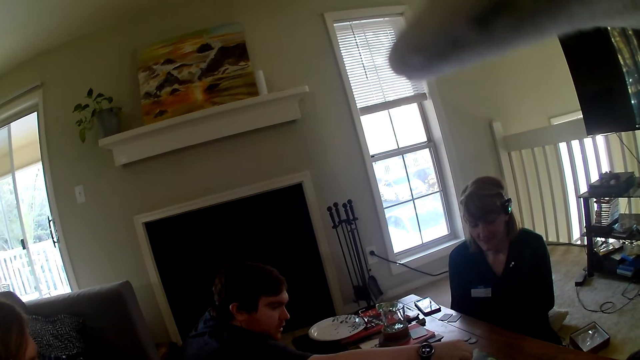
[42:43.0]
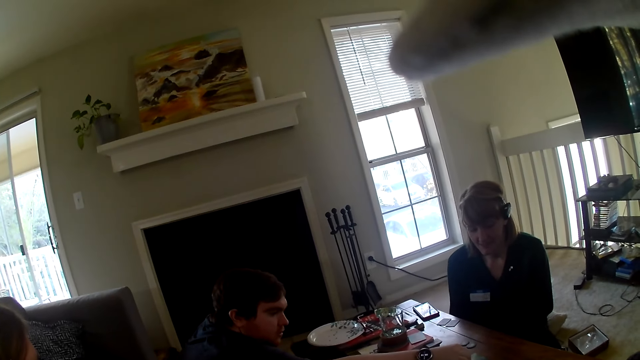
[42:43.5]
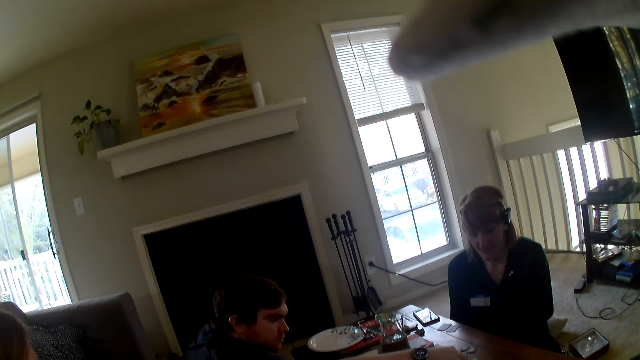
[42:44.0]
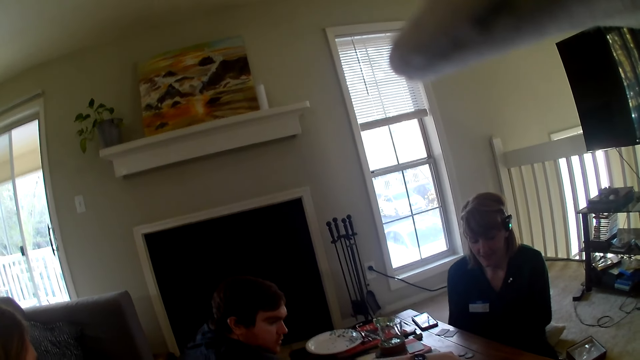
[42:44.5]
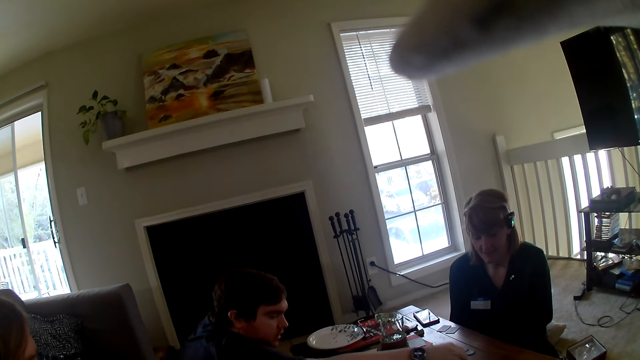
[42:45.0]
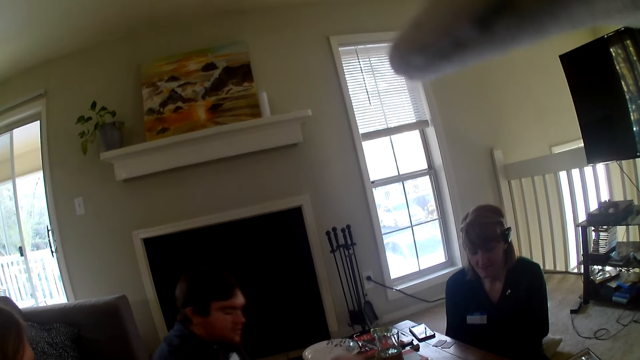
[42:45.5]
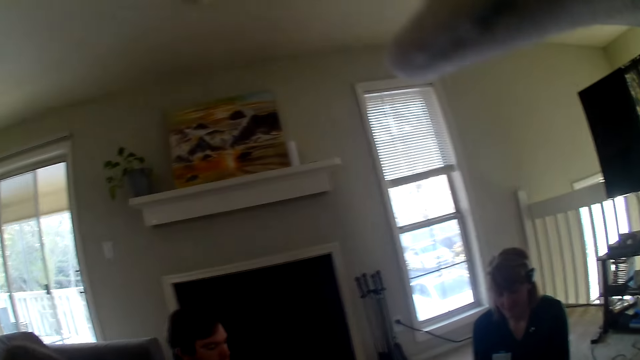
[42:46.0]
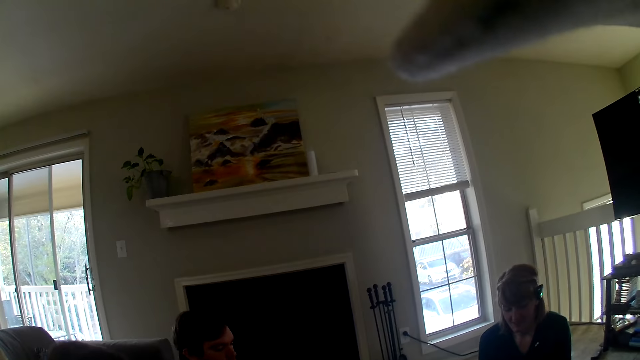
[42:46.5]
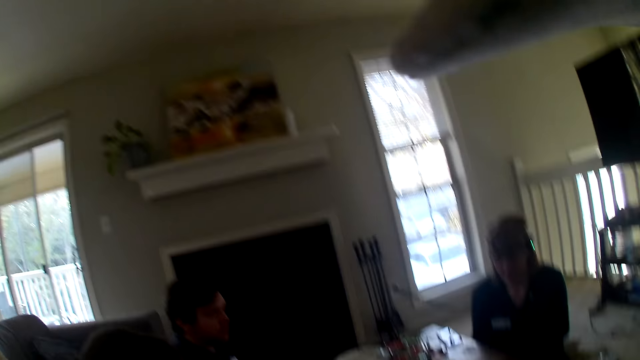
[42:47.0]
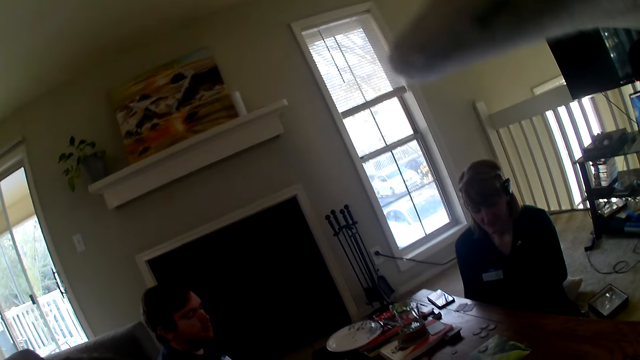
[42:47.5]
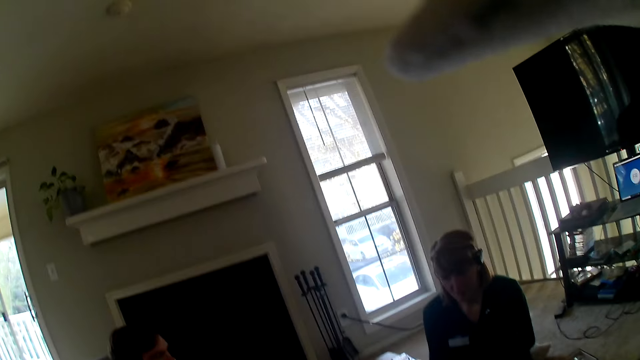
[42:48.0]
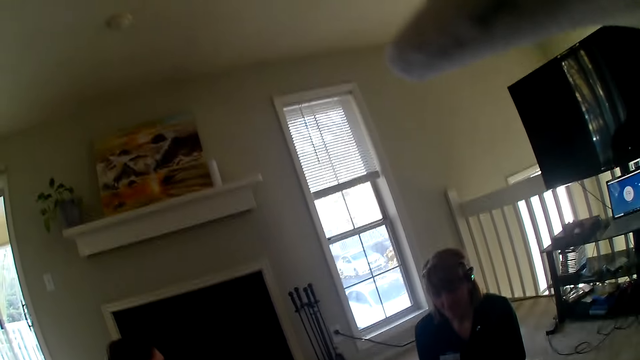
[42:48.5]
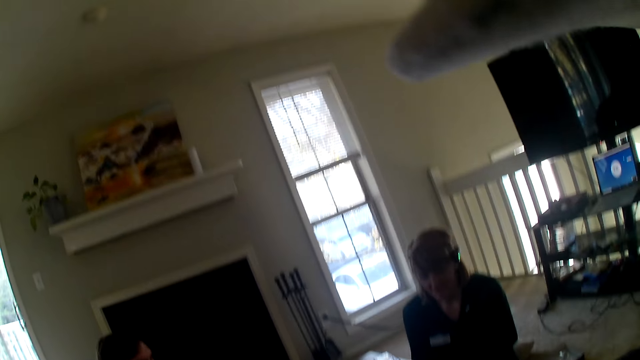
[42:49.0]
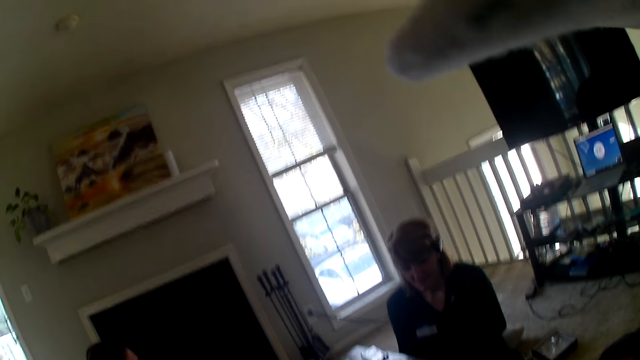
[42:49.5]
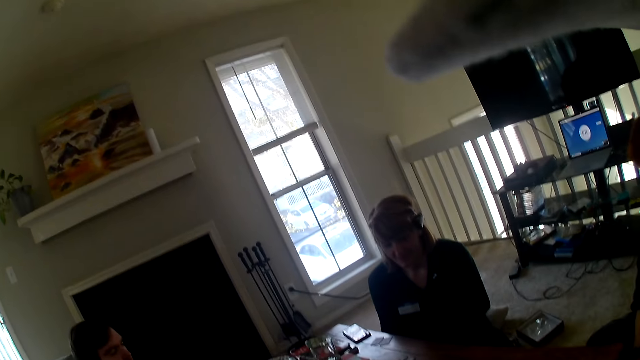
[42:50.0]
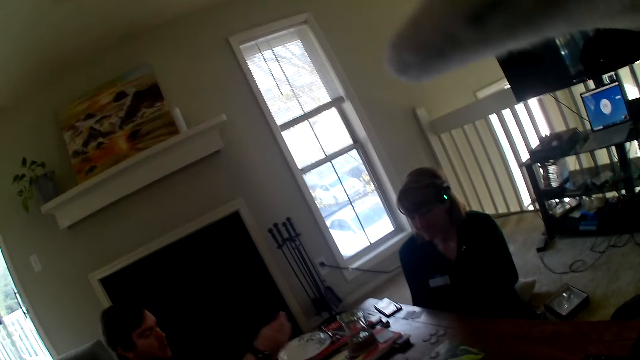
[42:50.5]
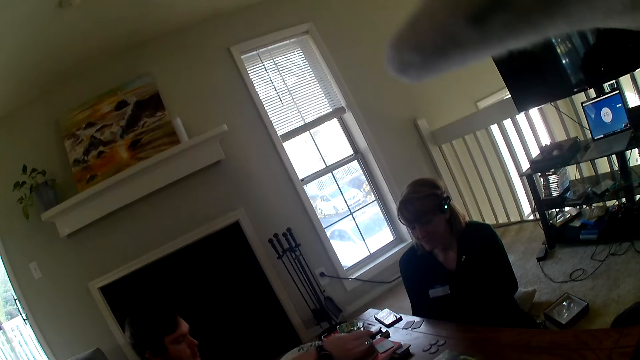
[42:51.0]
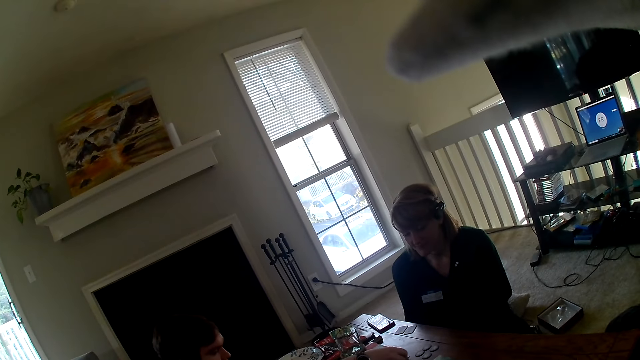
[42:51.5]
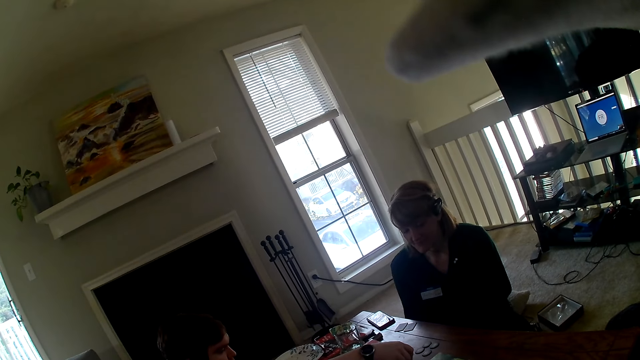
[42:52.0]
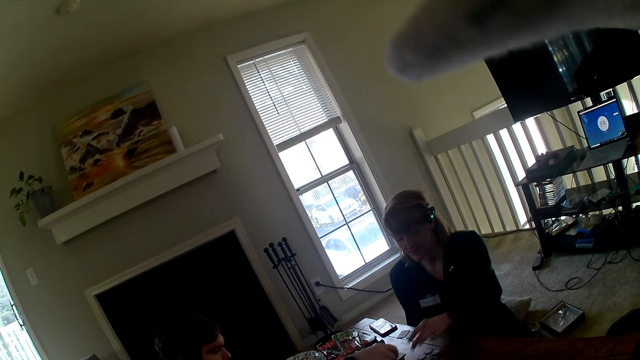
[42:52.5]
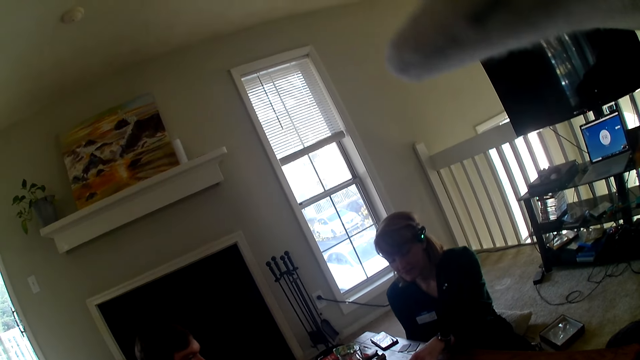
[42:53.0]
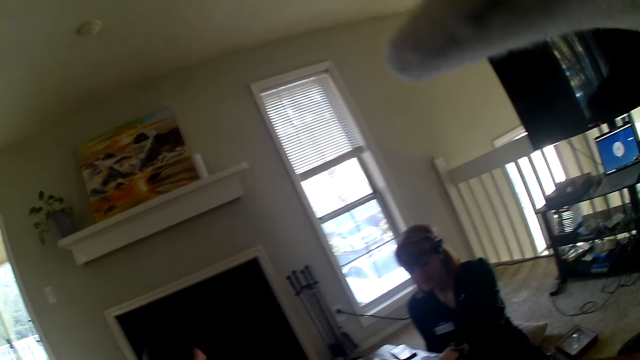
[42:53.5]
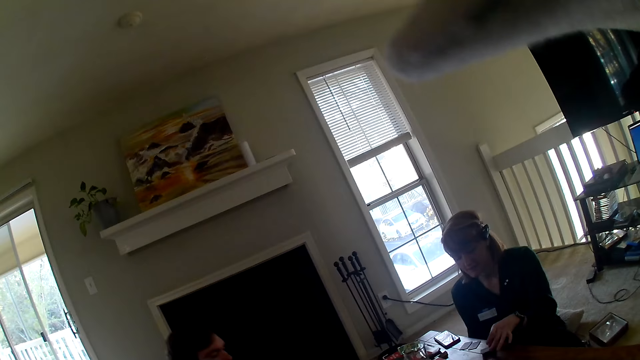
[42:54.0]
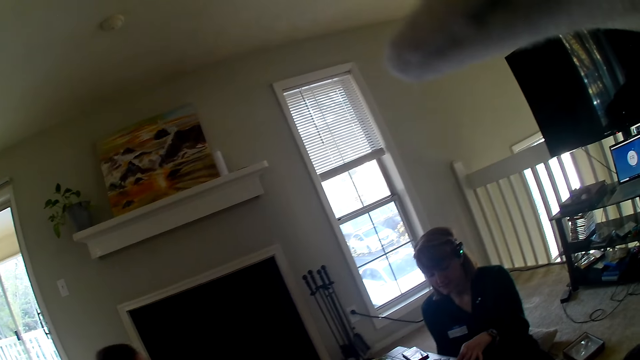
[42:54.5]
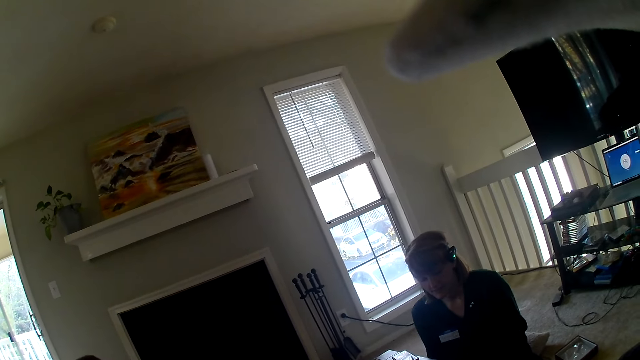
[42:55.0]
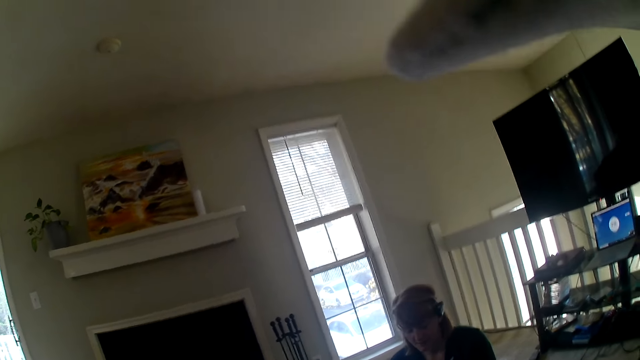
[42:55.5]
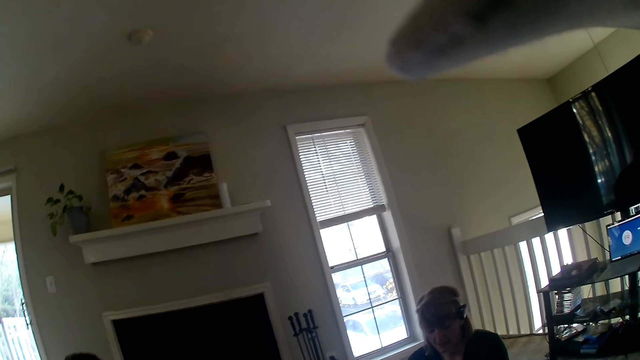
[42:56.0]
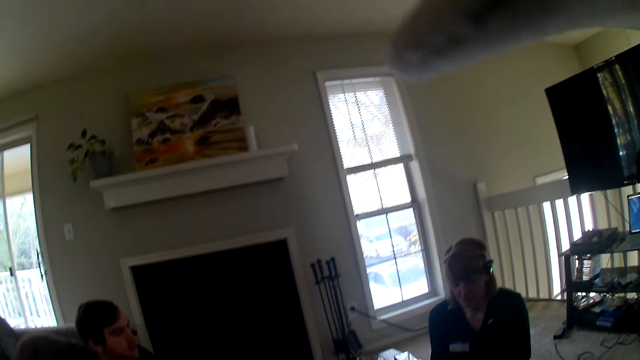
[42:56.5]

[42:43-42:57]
A man places the card on the table.

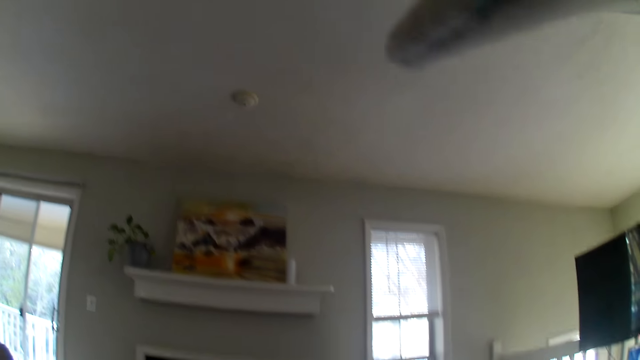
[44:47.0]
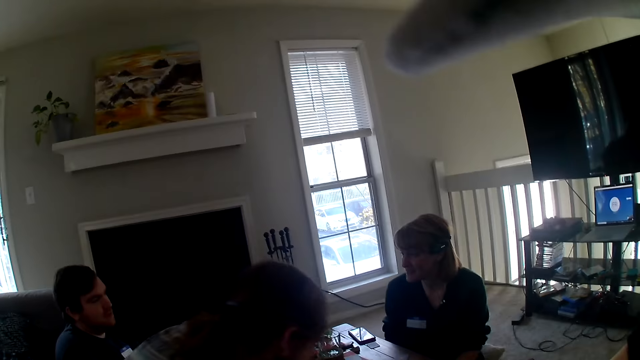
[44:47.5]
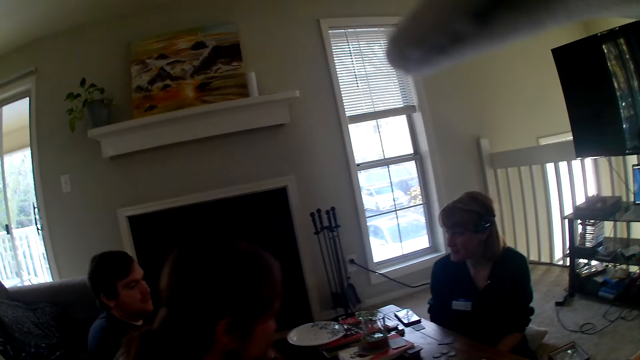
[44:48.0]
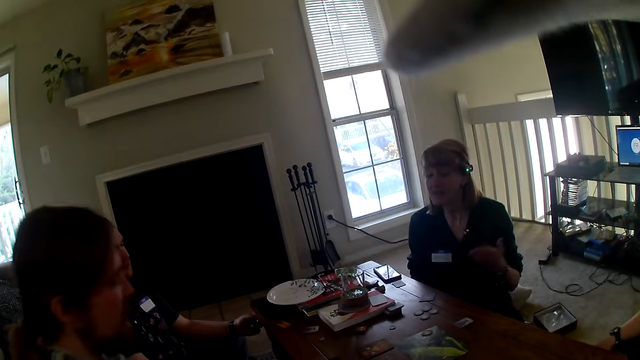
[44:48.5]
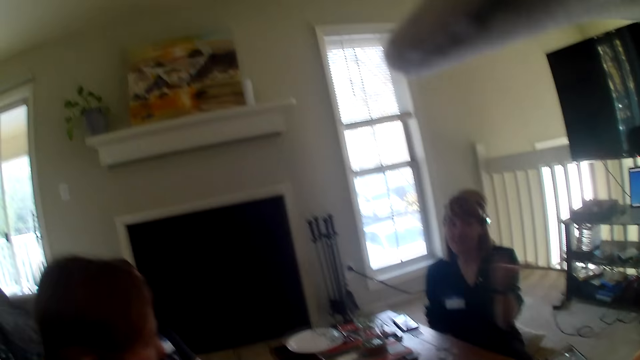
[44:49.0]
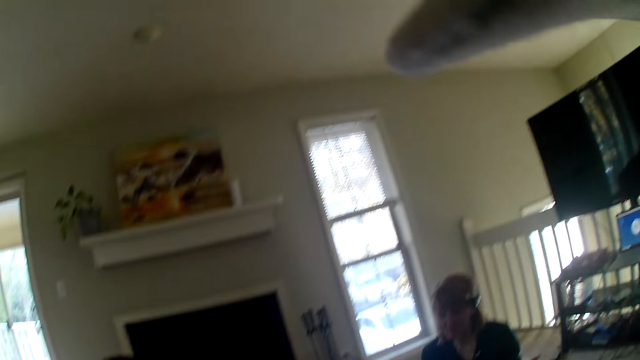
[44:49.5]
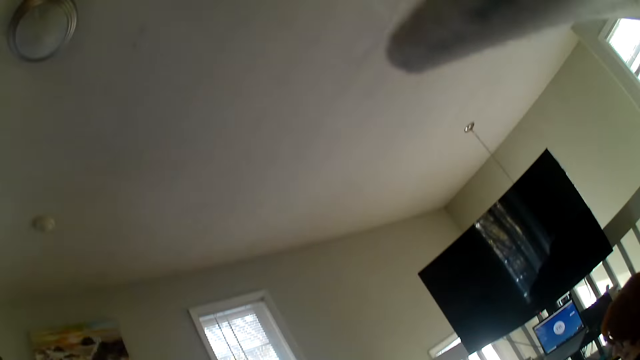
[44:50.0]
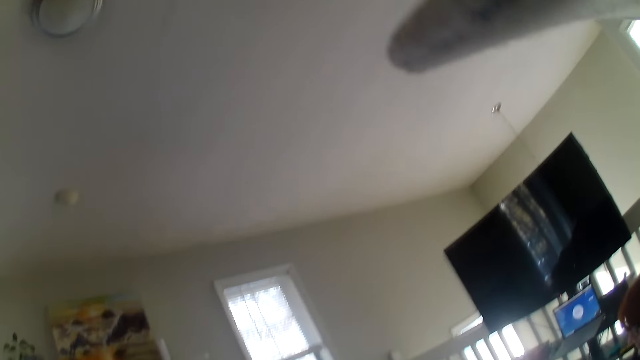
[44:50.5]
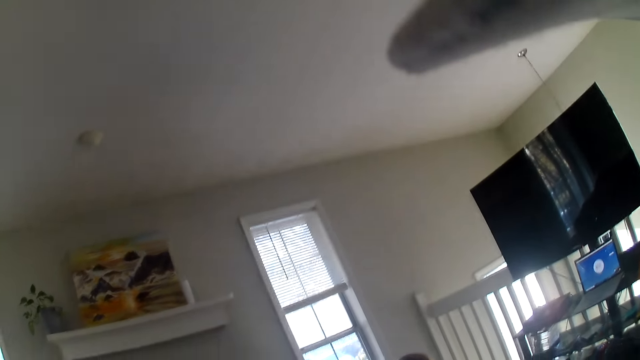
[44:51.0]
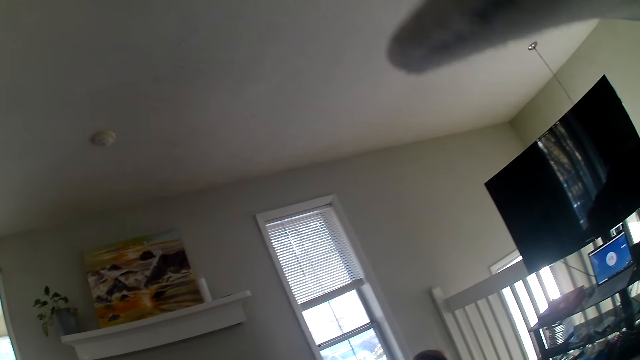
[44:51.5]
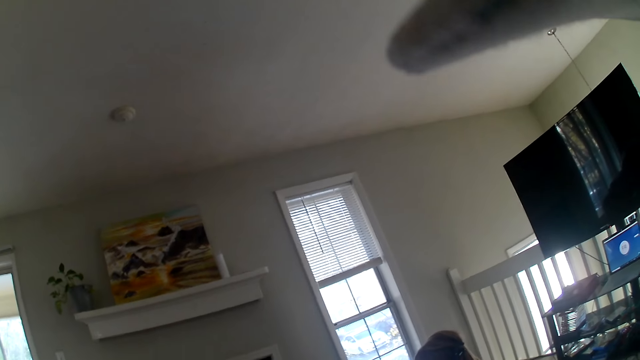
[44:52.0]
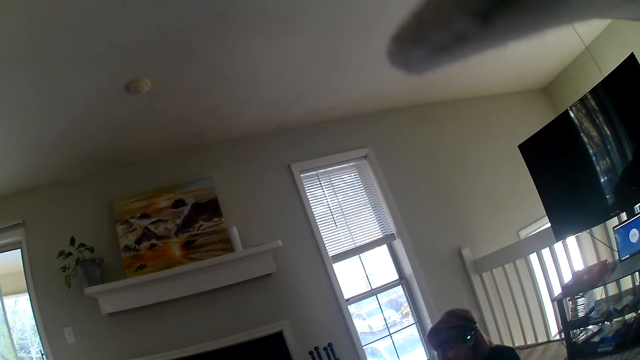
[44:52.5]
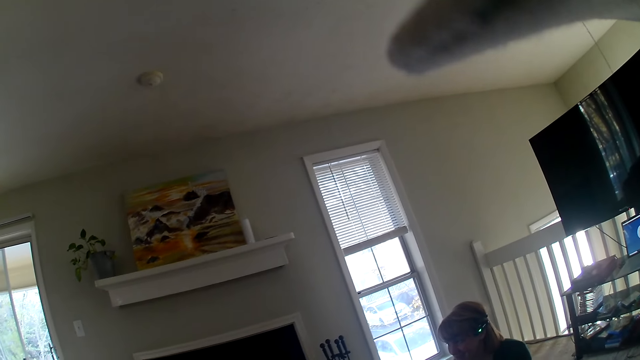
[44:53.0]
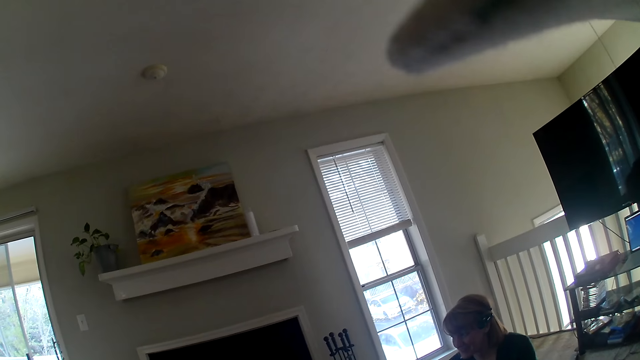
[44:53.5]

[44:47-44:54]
The camera wearer looks around.
